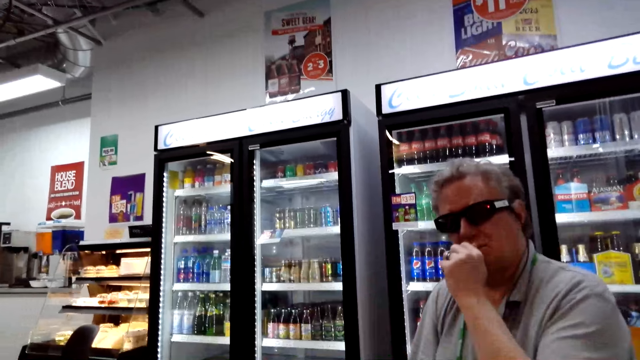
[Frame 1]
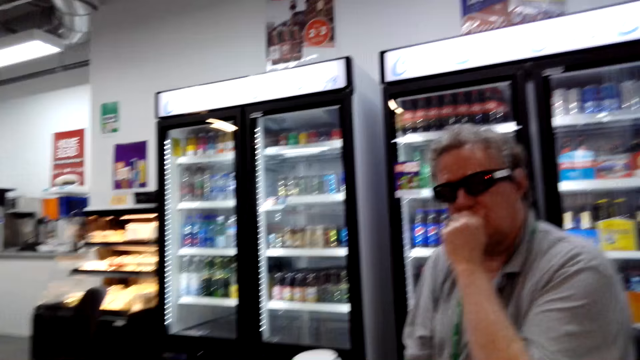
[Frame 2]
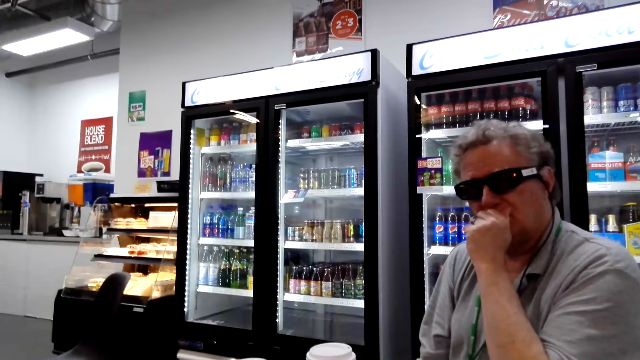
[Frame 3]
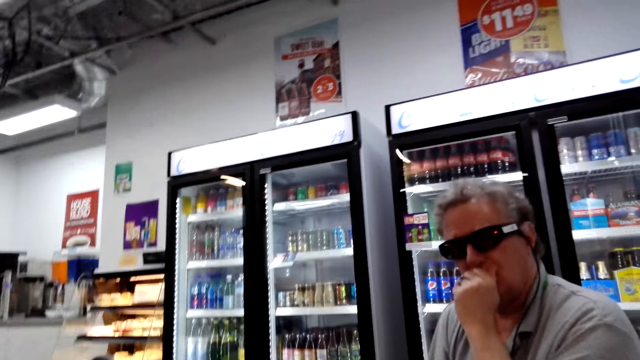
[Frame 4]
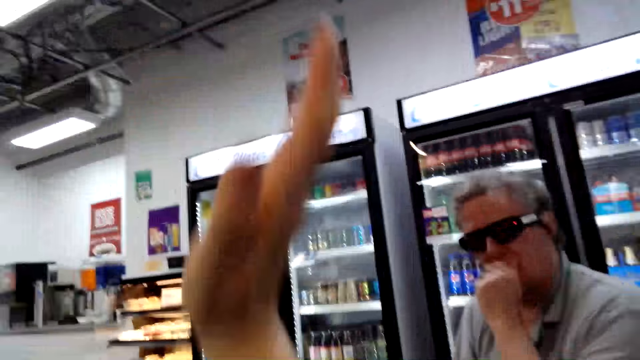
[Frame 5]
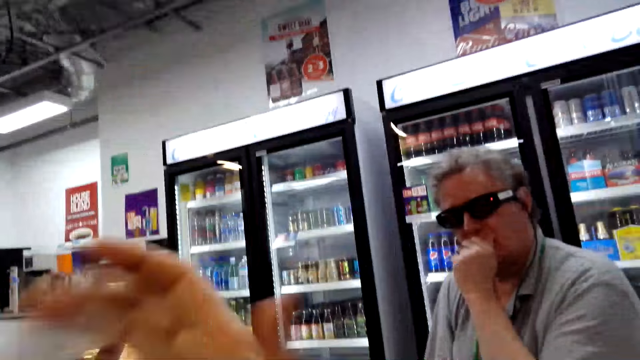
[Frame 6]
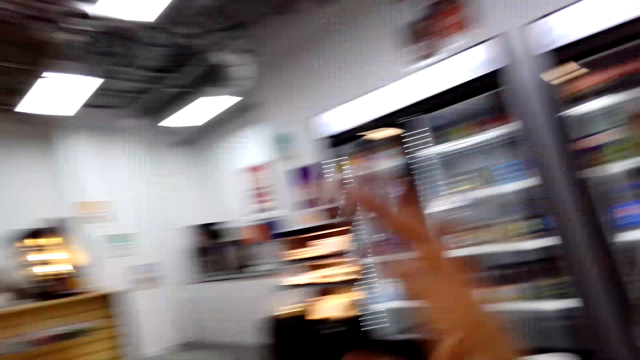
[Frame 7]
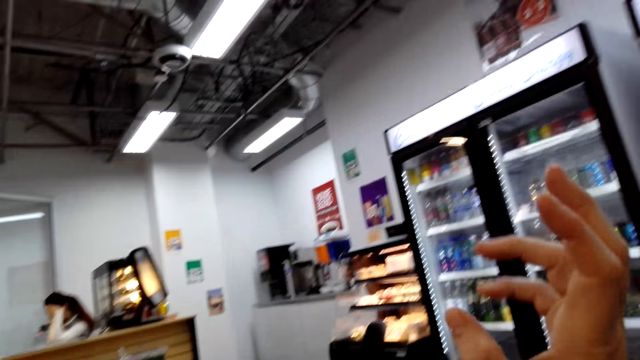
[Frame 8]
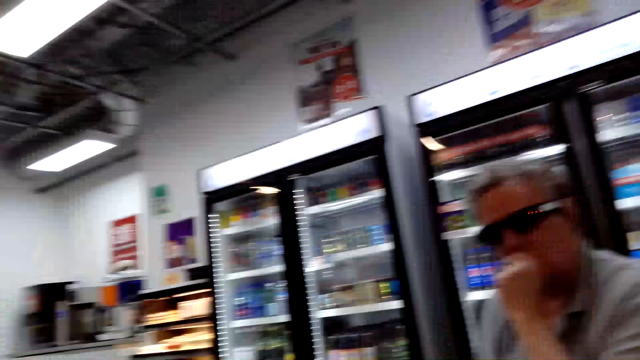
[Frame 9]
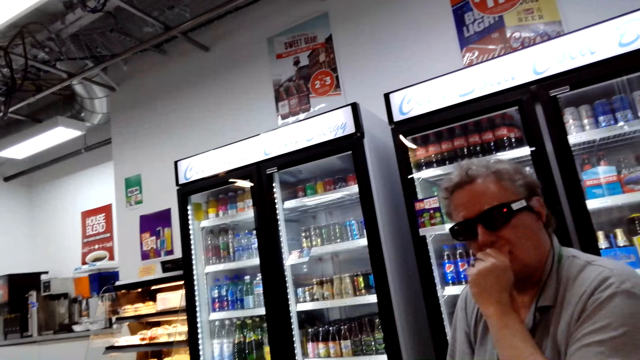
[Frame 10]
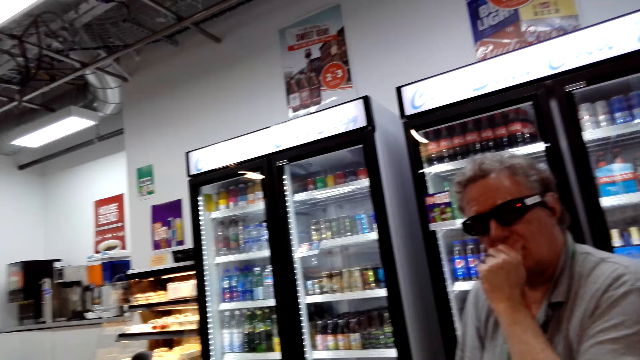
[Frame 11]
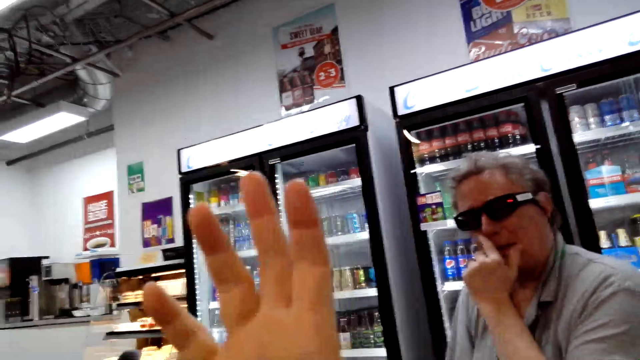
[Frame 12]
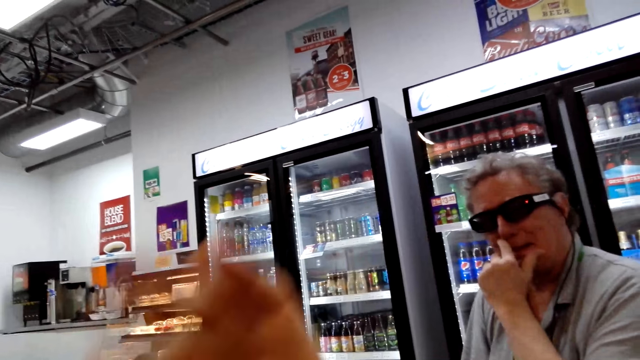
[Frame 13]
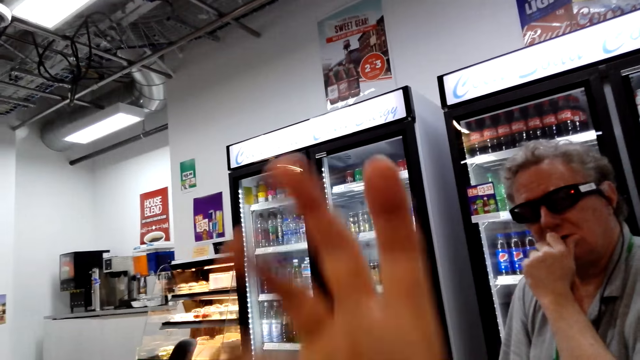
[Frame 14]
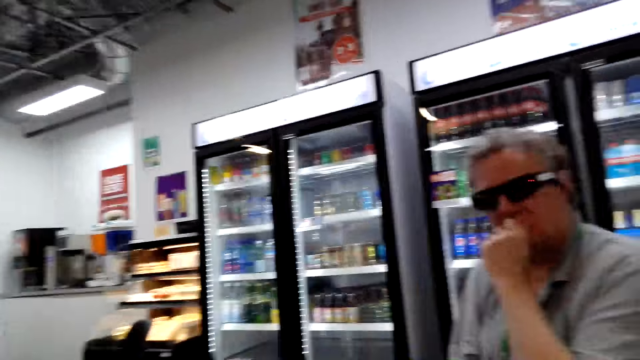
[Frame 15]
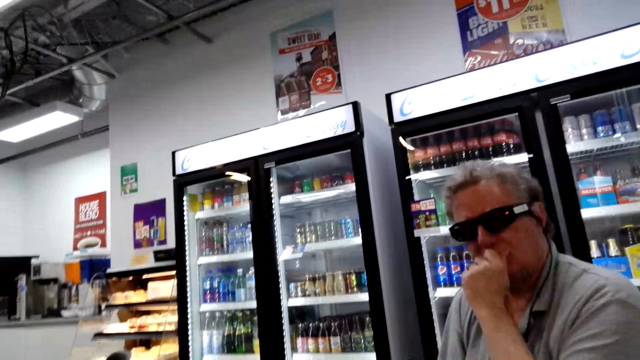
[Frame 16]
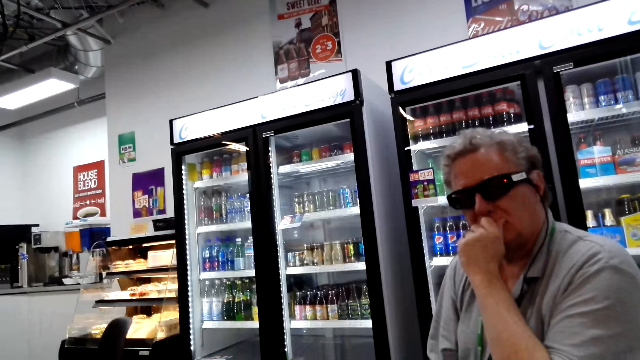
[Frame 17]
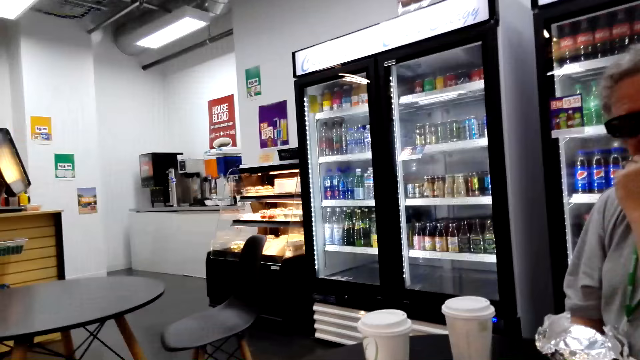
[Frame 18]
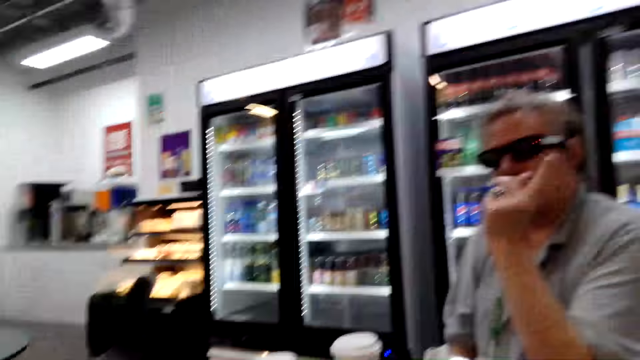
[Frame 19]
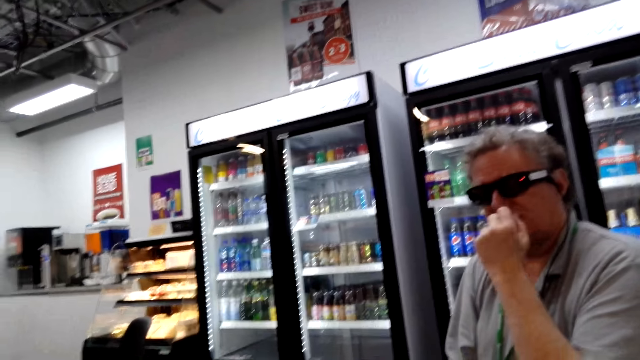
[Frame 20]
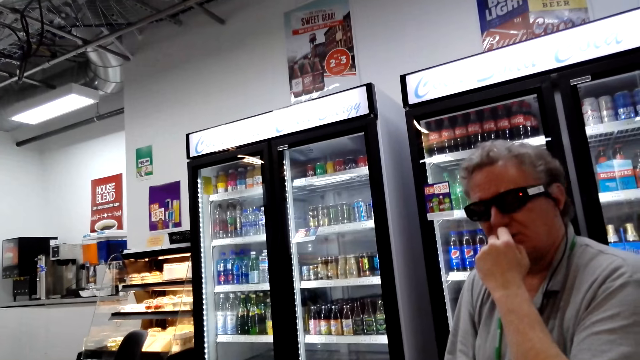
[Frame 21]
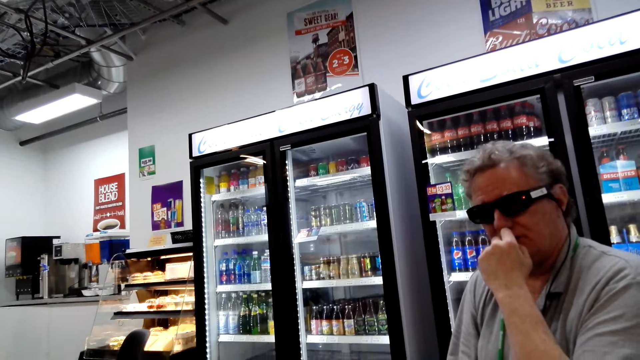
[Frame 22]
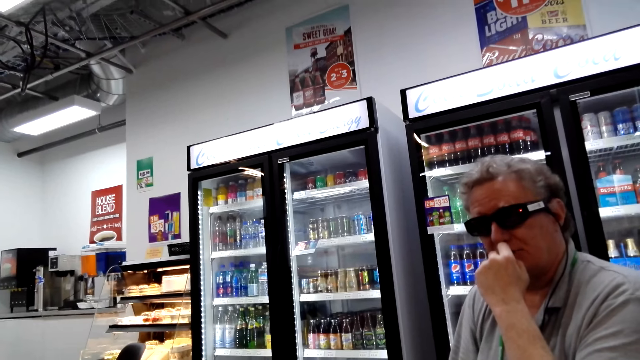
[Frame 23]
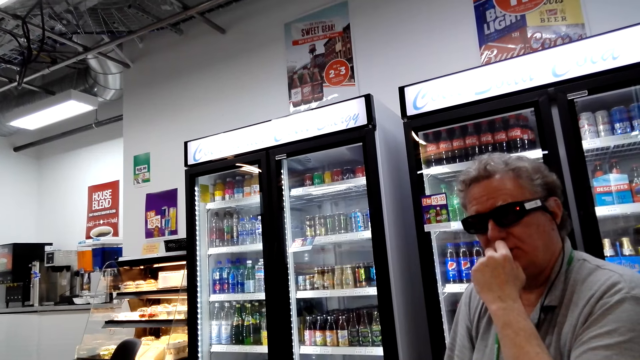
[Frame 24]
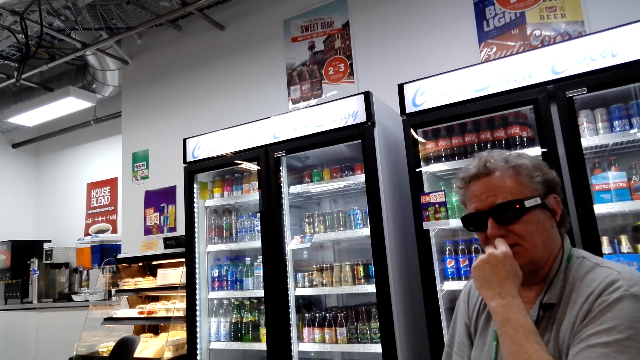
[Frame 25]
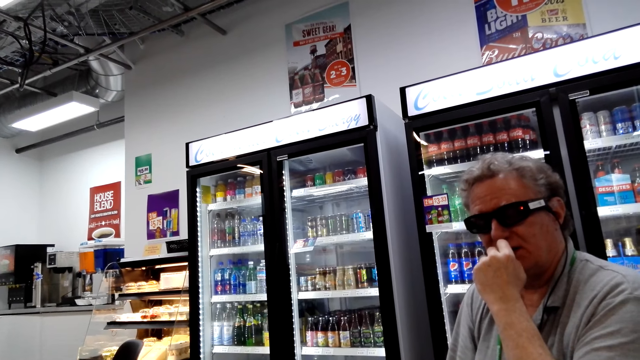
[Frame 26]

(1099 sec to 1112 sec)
A man touches his mouth with his left hand. The camera wearer moves her hand on the table. She illustrates with her hand on the table. The man holds his mouth with his left hand and demonstrates with his left hand on the table.

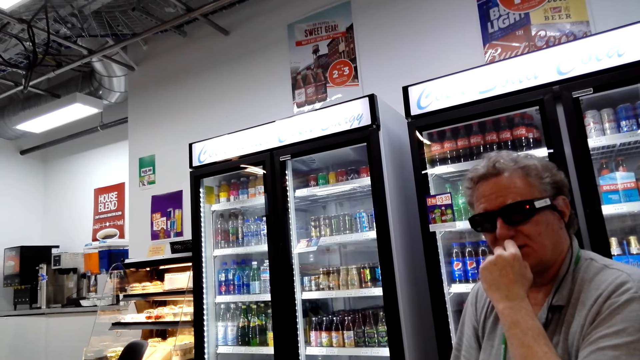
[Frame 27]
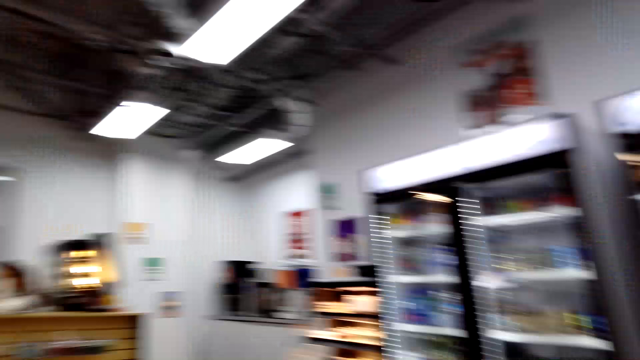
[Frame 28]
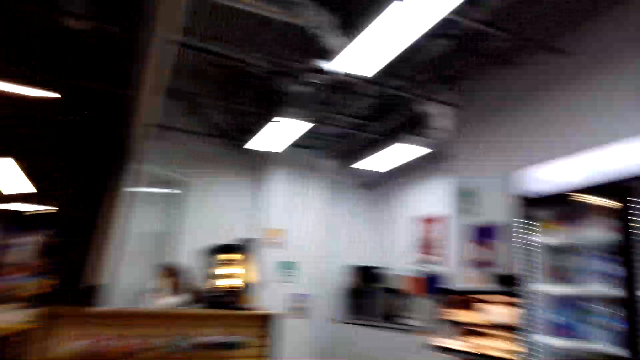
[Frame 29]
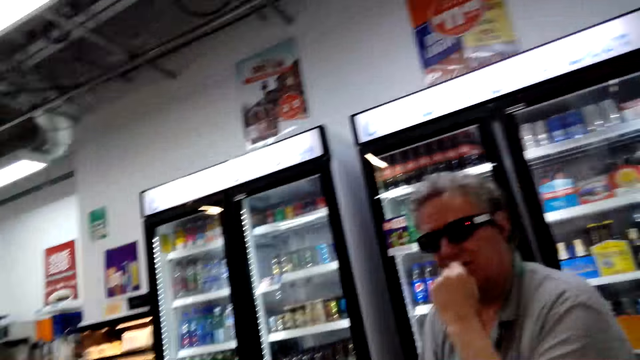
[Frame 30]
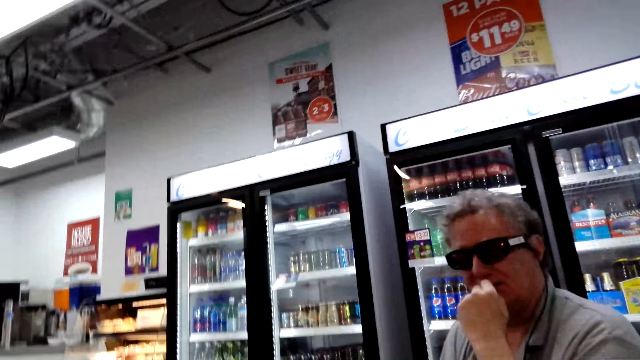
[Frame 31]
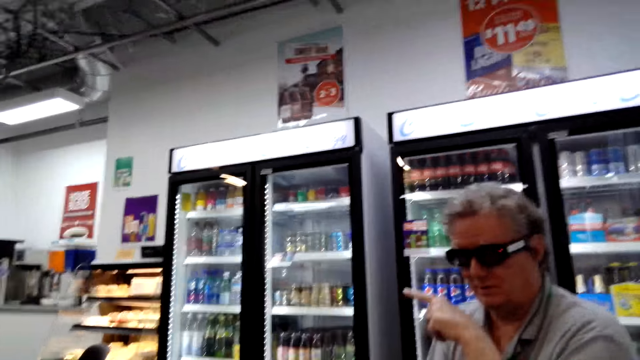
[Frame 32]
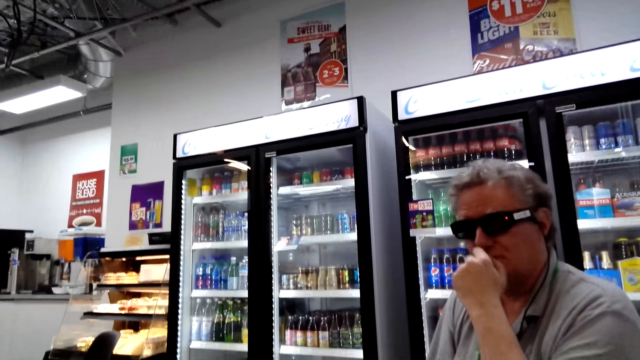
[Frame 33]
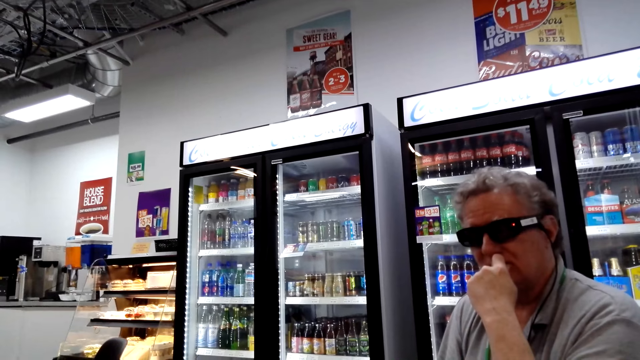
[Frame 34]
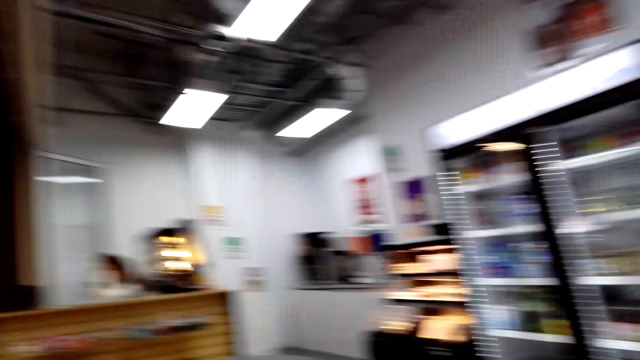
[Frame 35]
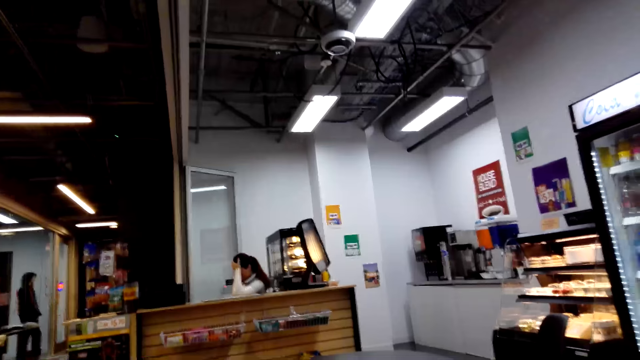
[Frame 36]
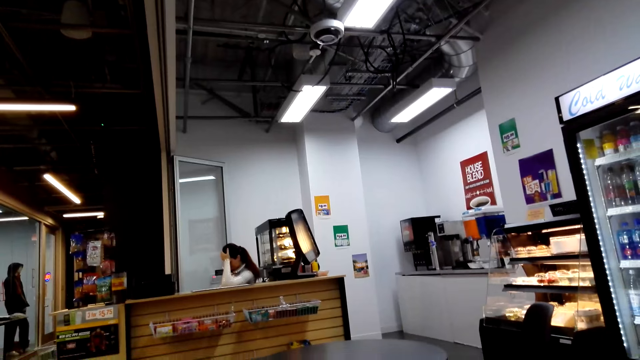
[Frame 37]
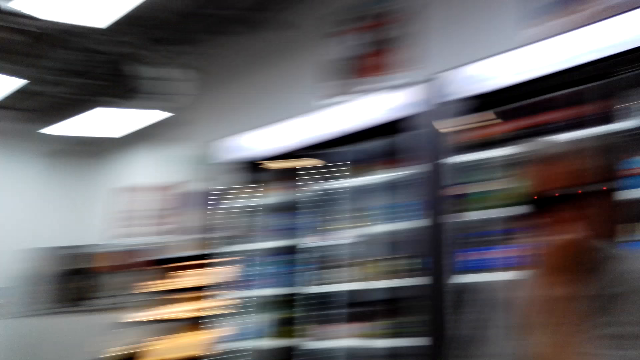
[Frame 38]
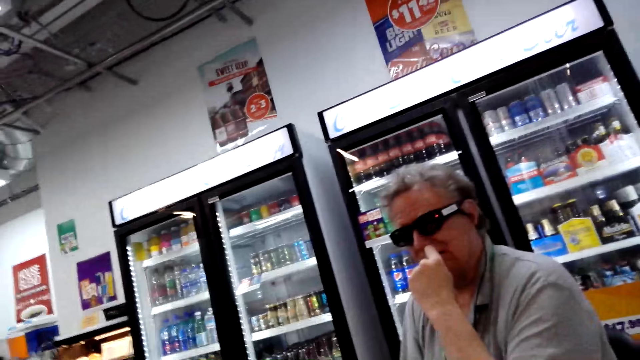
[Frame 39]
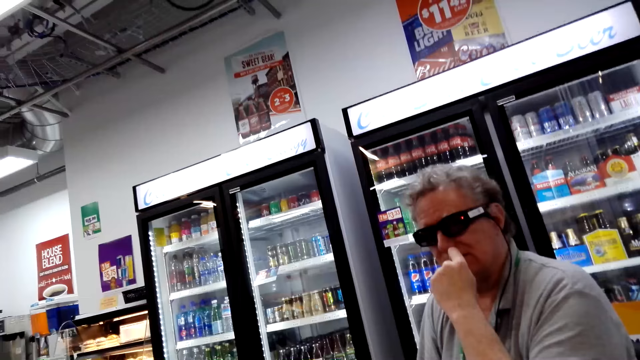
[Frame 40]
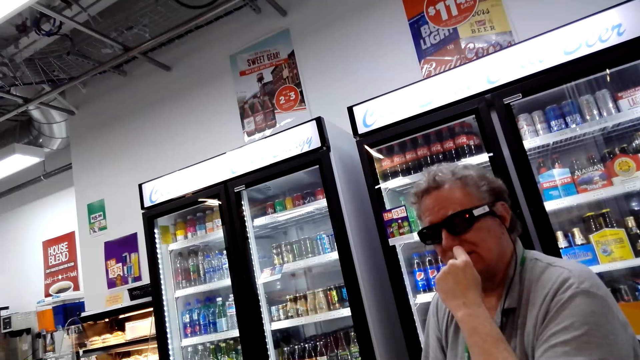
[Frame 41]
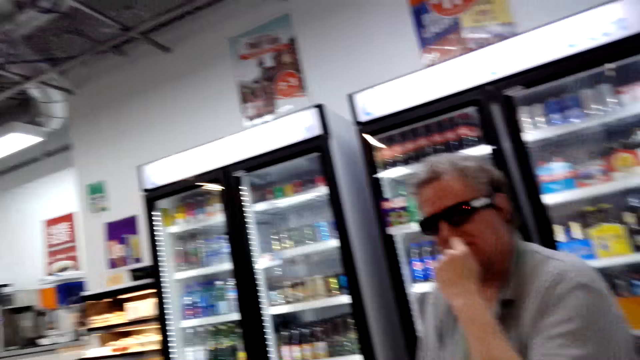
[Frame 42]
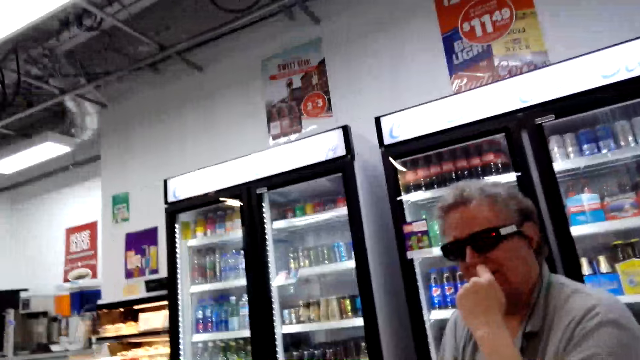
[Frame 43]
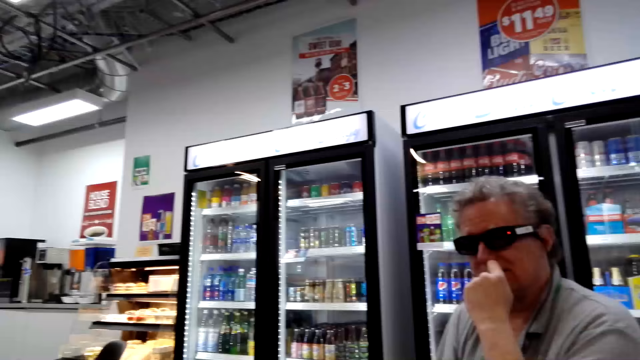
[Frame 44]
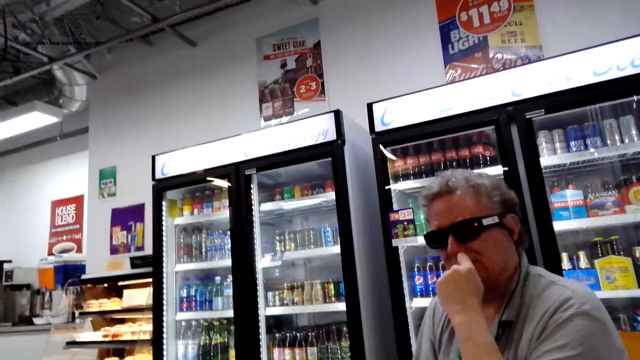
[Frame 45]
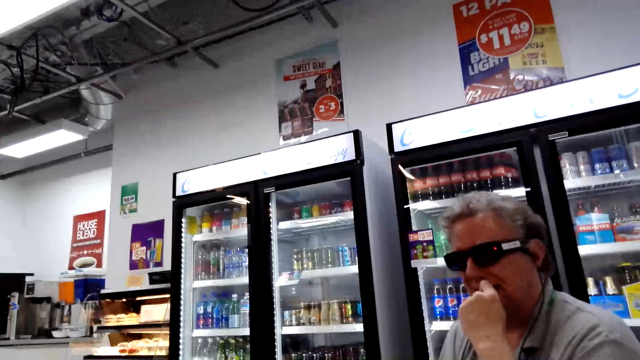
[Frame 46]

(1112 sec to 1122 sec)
The camera wearer looks around. A man points with his left hand on the table.
